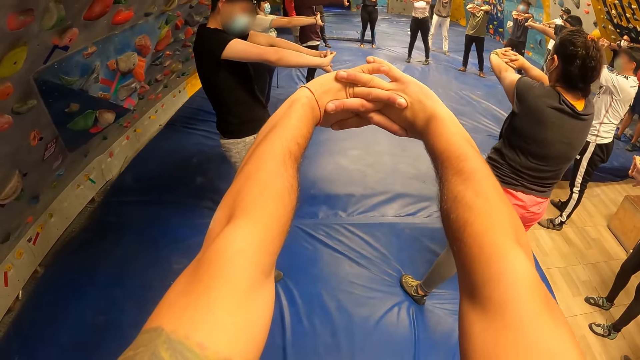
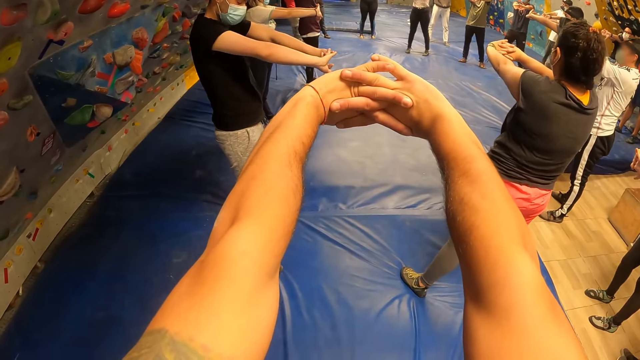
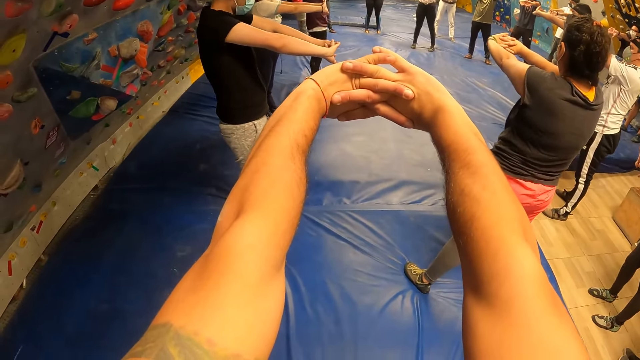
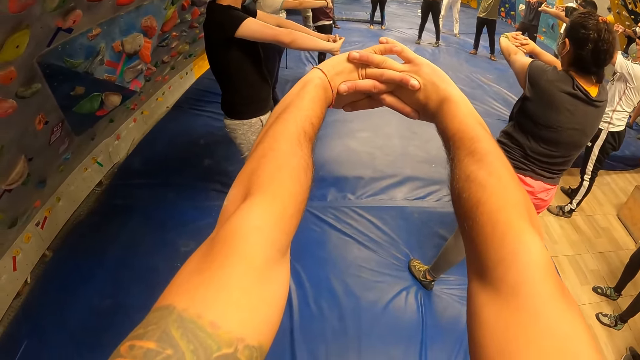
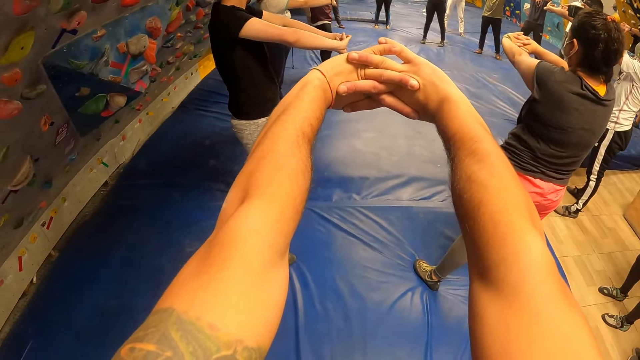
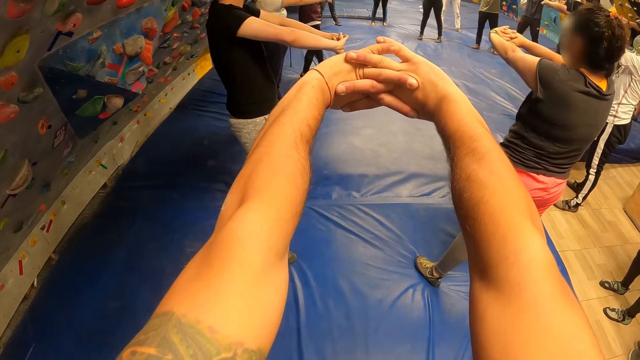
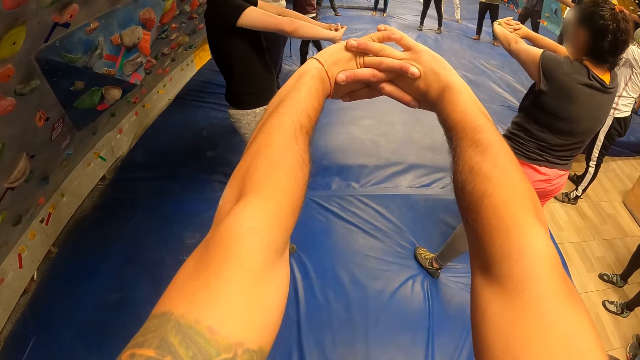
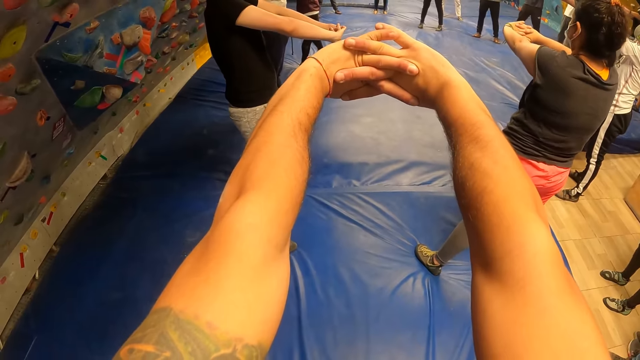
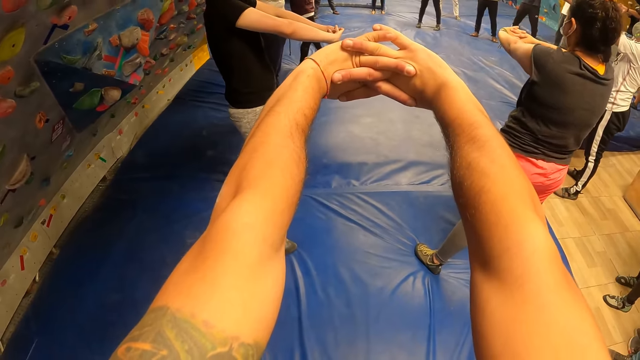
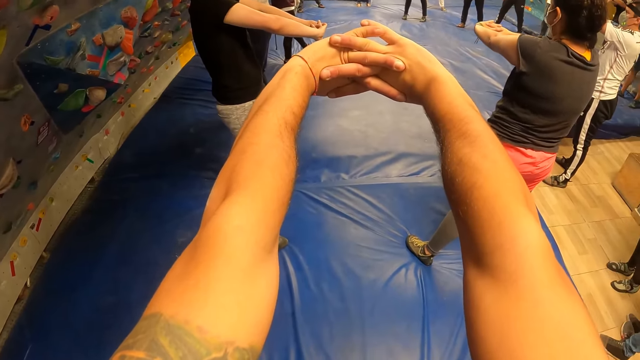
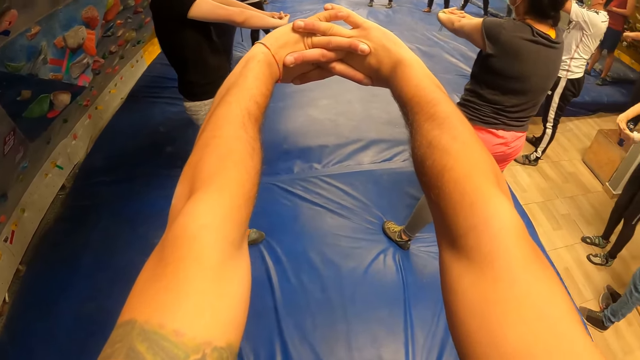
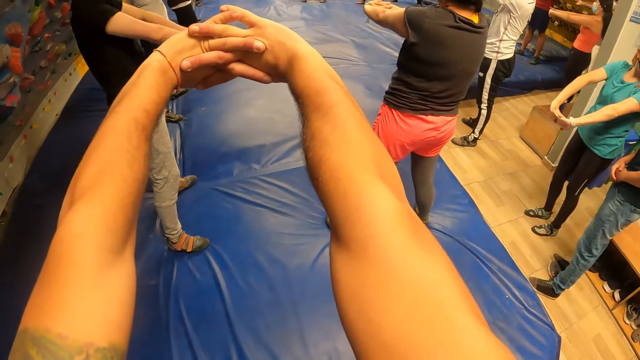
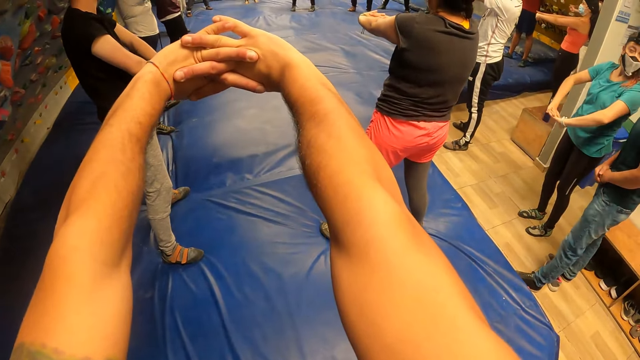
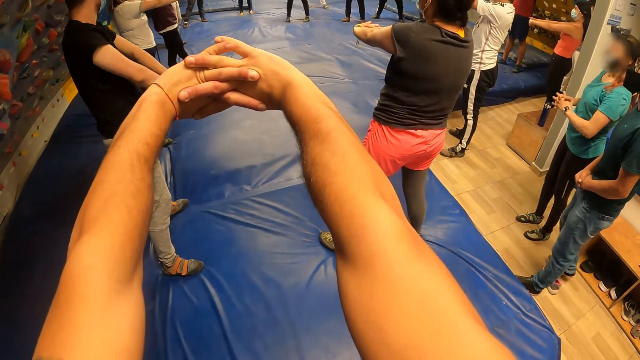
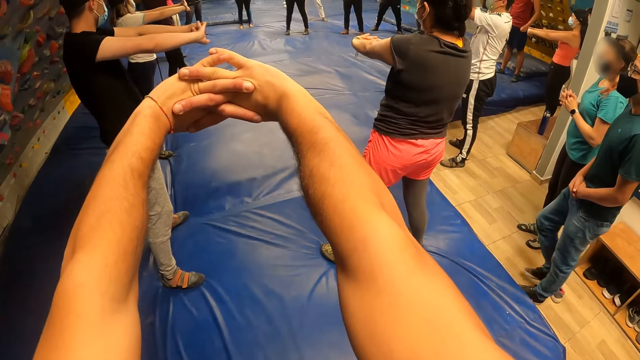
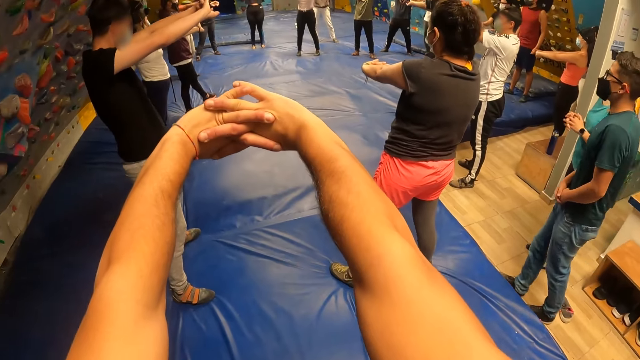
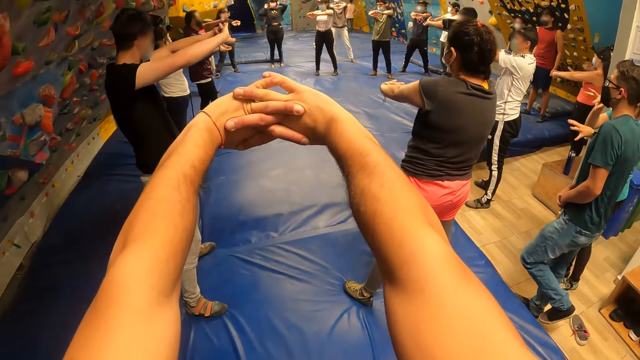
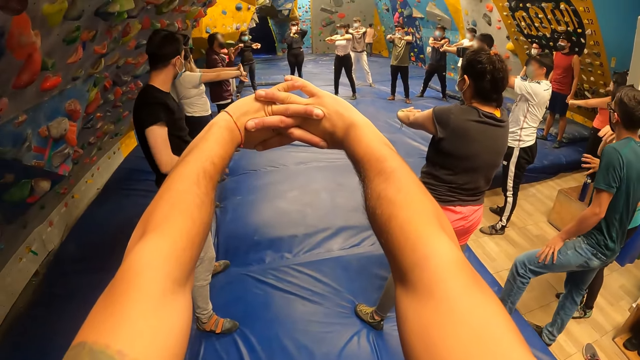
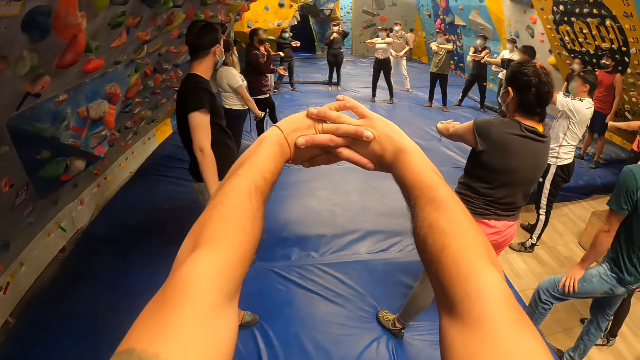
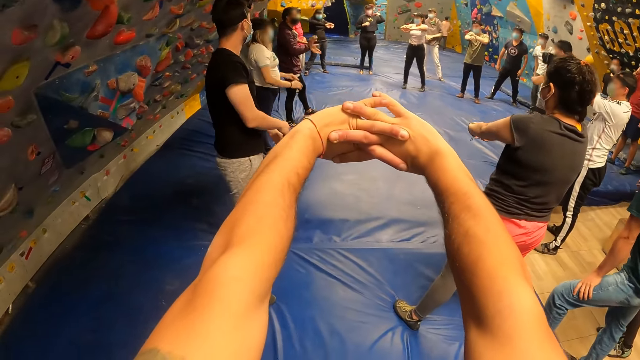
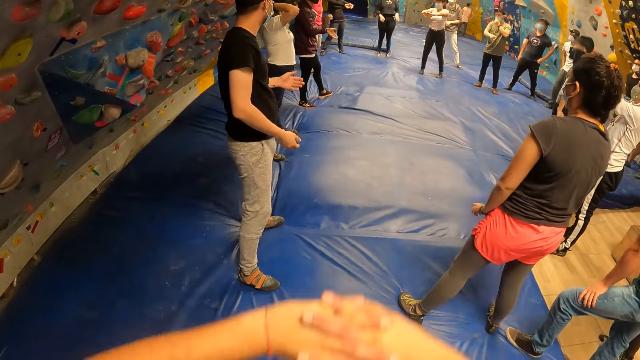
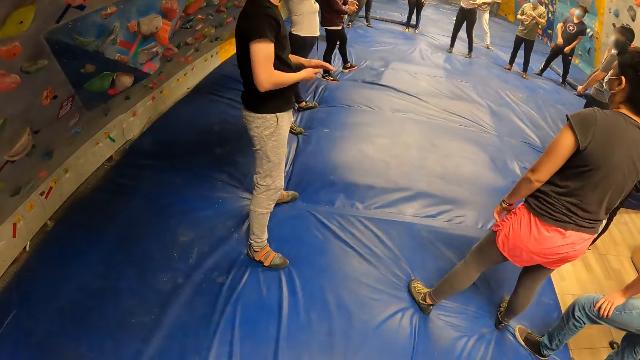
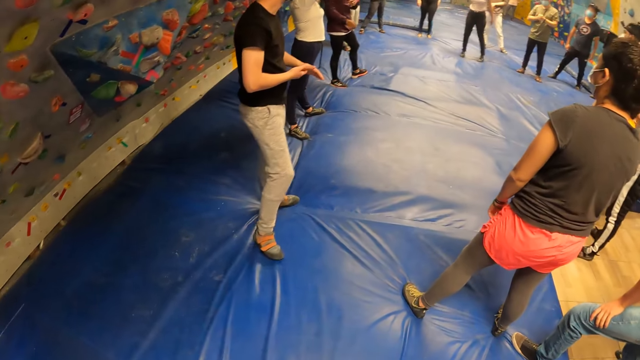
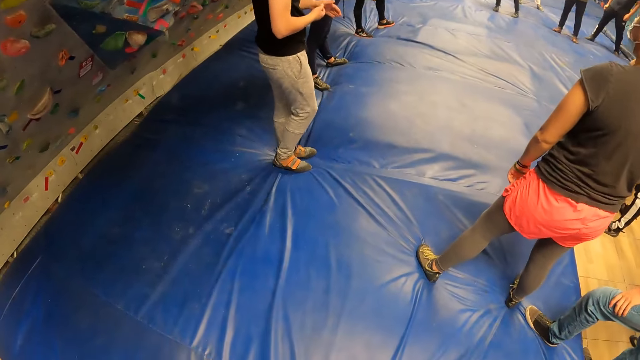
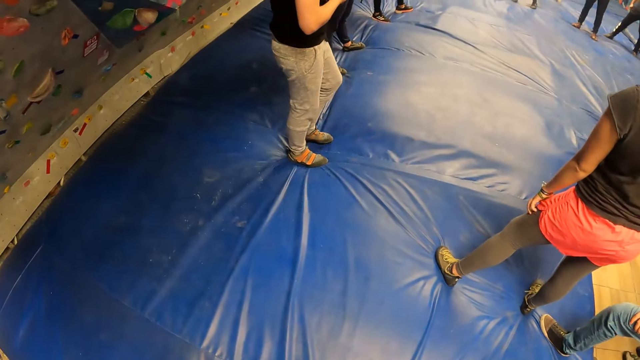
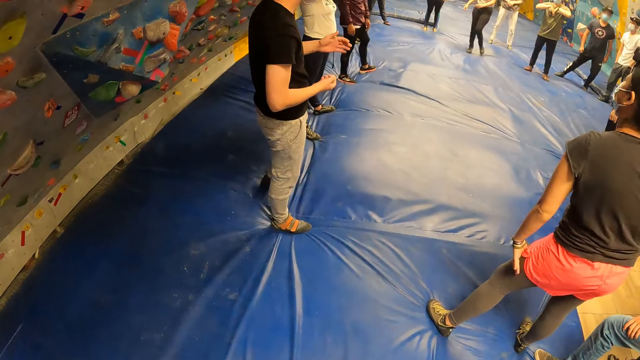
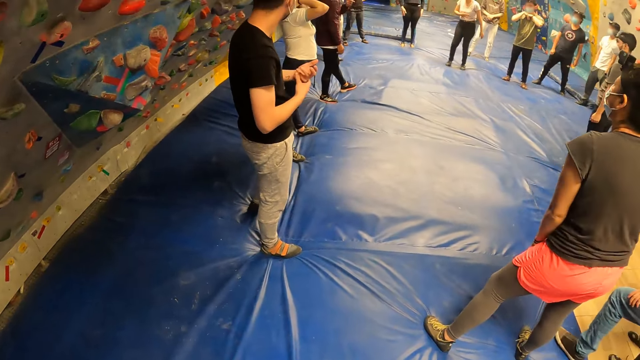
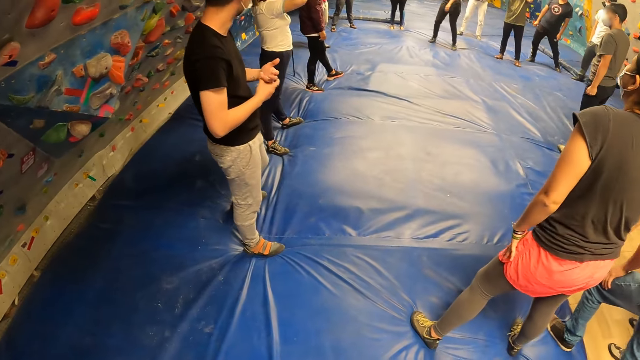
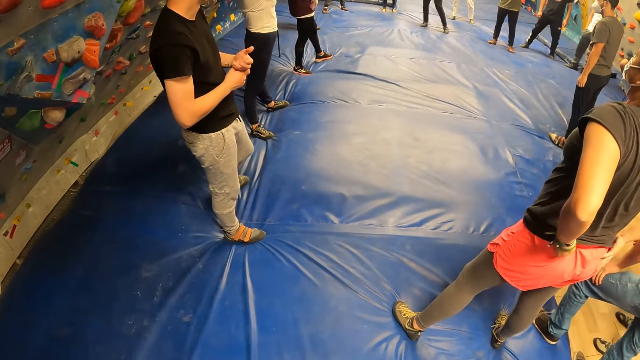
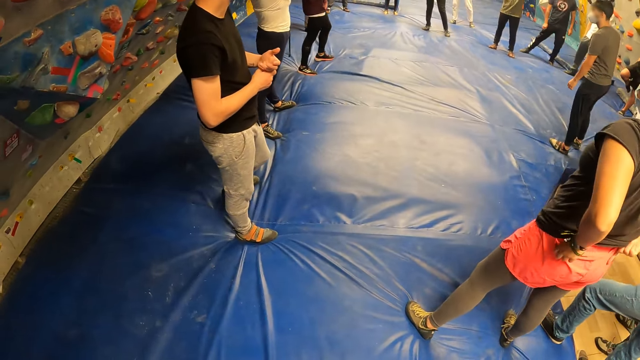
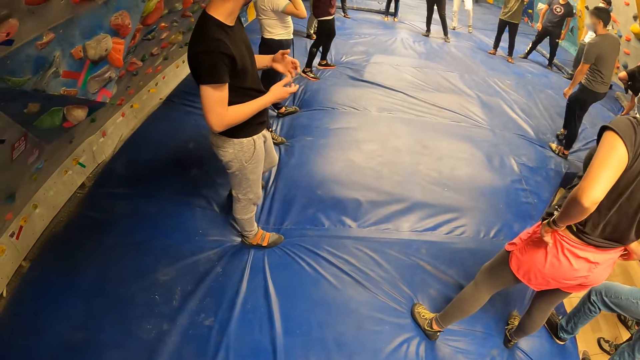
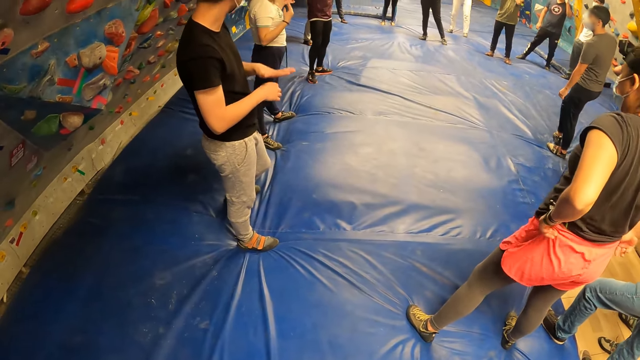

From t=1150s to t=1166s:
The camera wearer puts hands down.

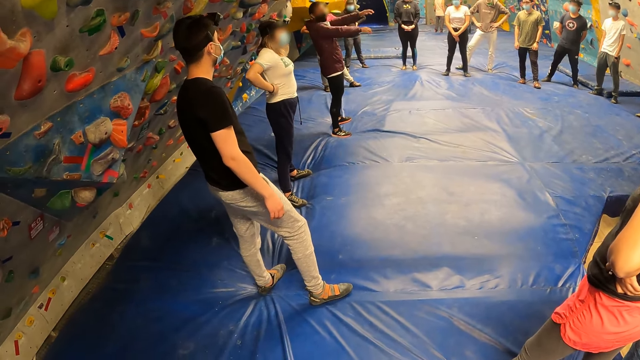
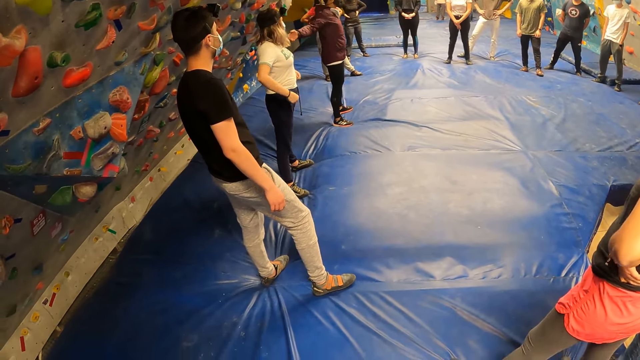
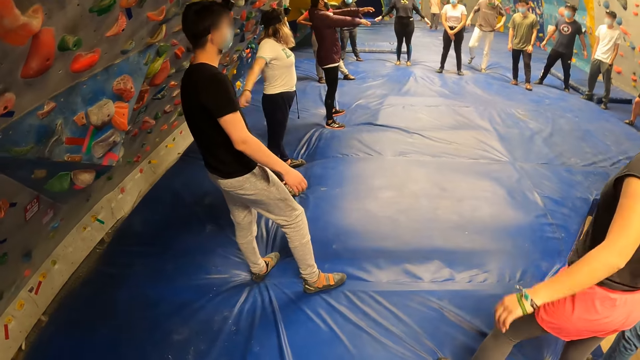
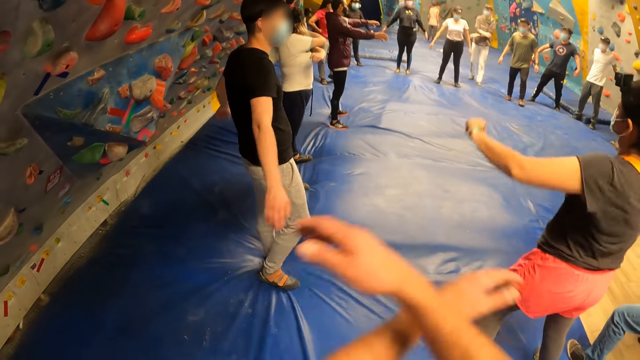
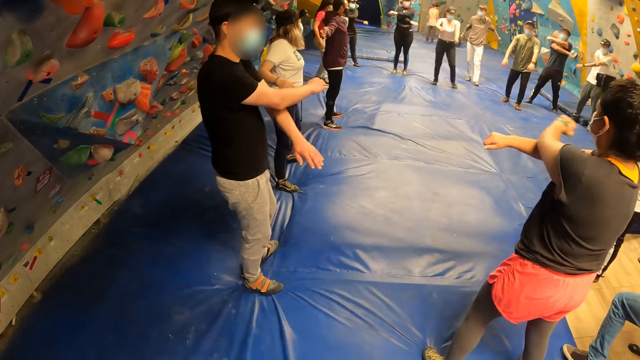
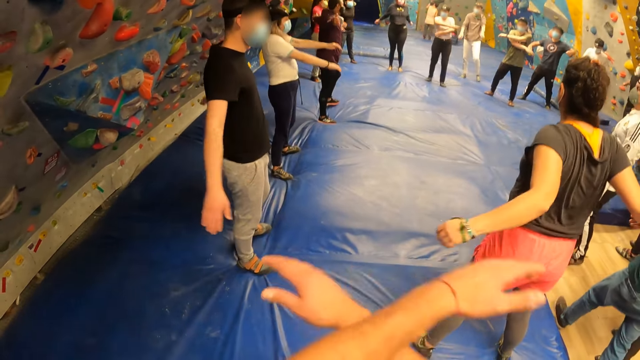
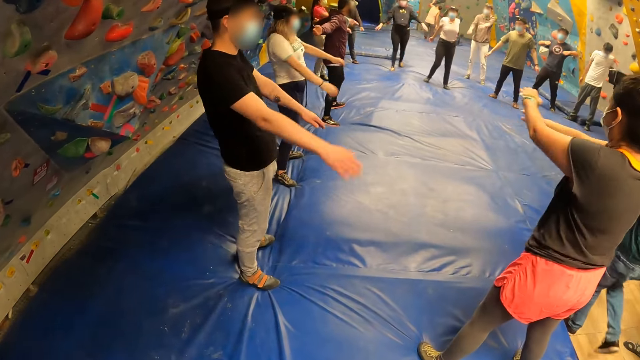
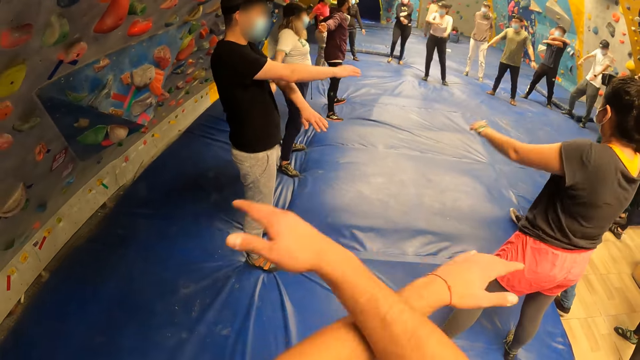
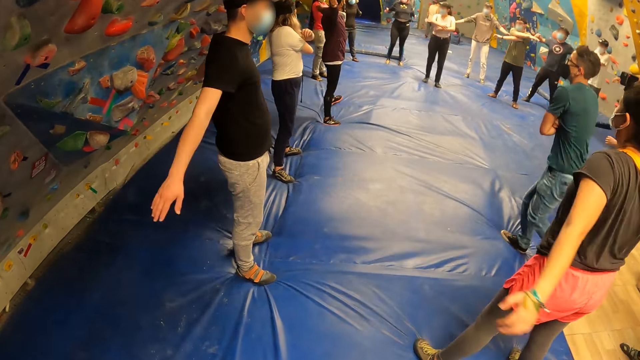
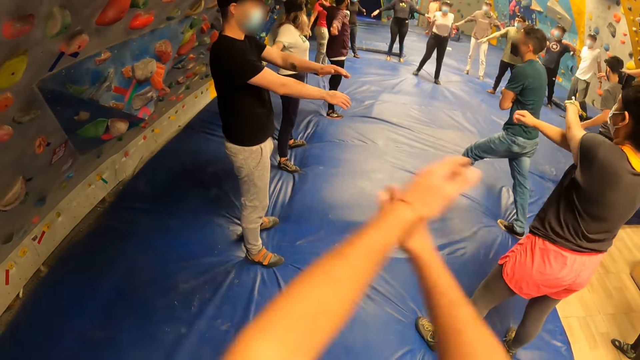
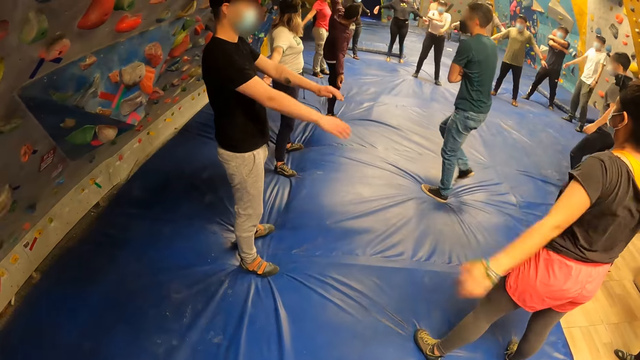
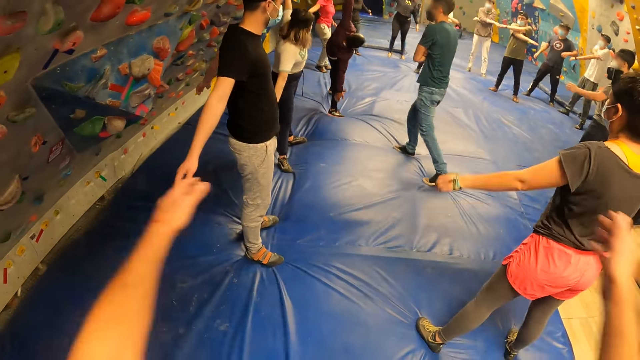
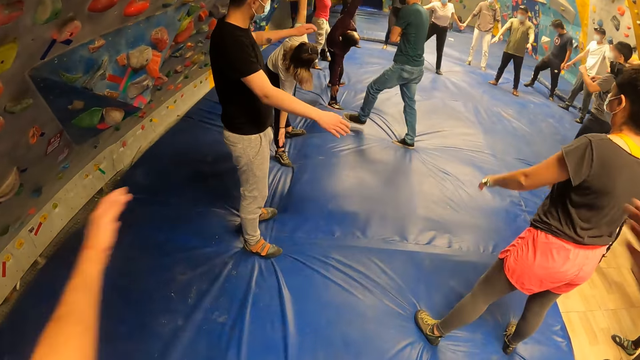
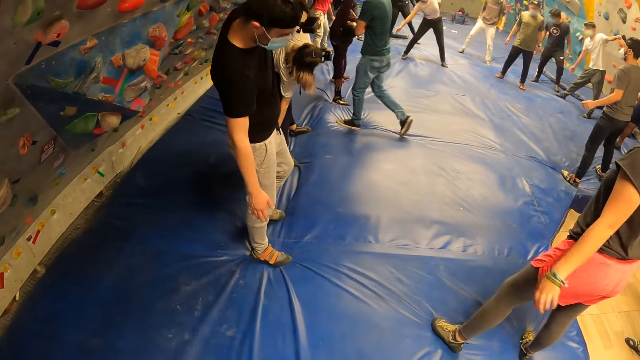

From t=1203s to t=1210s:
The camera wearer exercises his body. He swings hands across.
